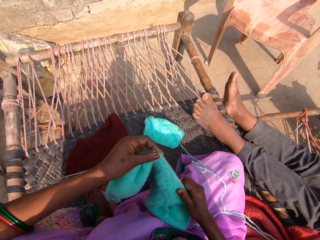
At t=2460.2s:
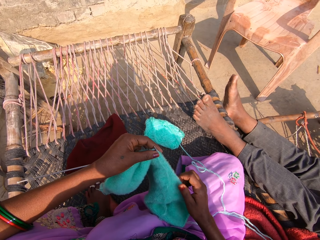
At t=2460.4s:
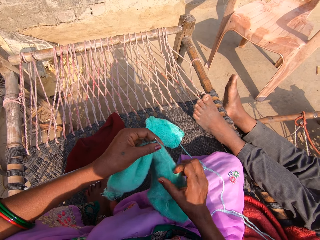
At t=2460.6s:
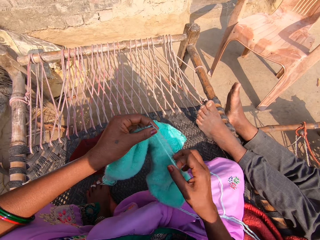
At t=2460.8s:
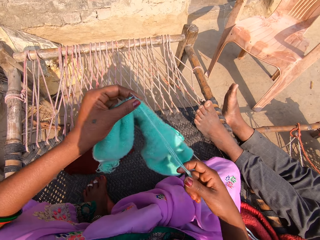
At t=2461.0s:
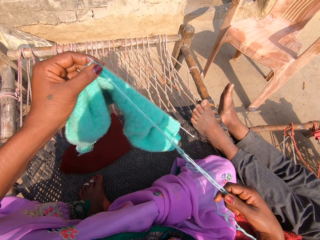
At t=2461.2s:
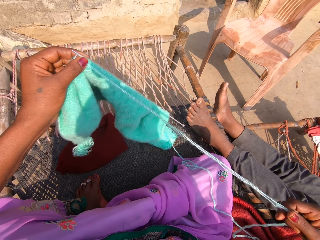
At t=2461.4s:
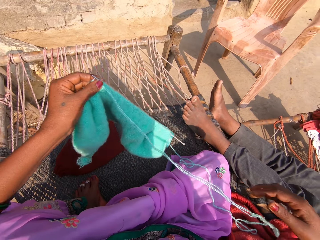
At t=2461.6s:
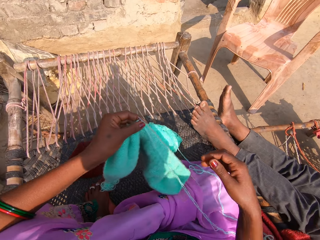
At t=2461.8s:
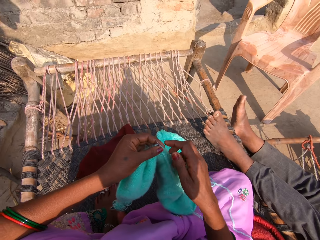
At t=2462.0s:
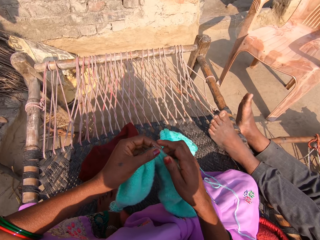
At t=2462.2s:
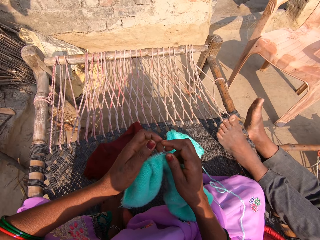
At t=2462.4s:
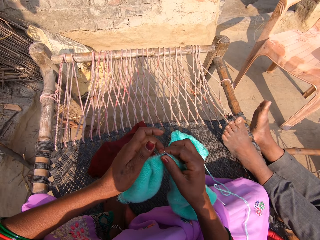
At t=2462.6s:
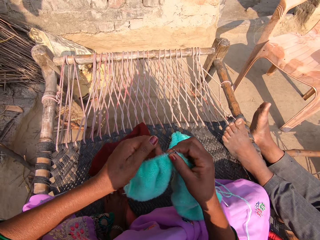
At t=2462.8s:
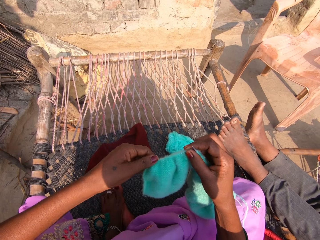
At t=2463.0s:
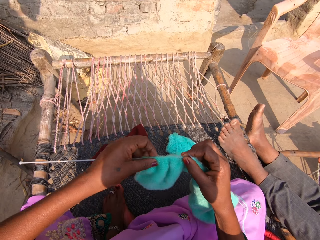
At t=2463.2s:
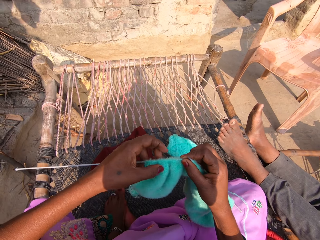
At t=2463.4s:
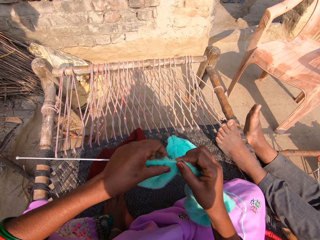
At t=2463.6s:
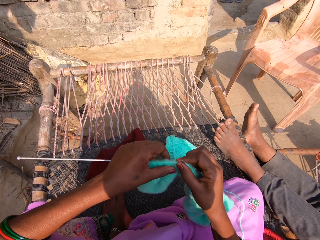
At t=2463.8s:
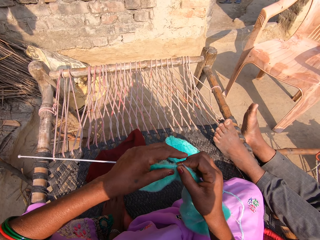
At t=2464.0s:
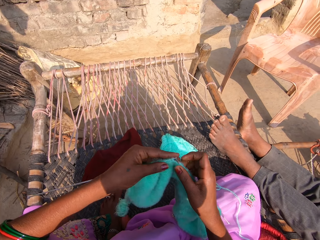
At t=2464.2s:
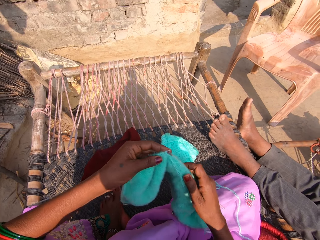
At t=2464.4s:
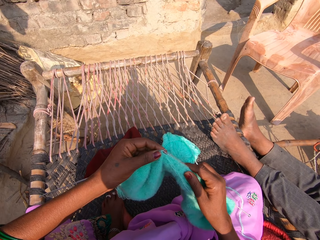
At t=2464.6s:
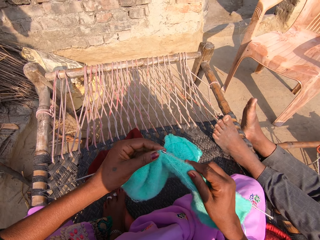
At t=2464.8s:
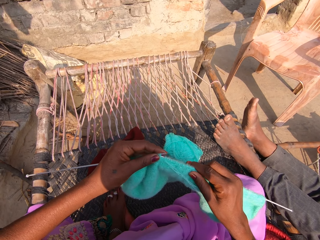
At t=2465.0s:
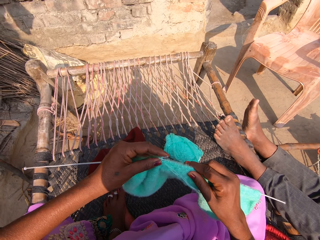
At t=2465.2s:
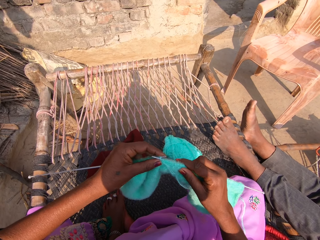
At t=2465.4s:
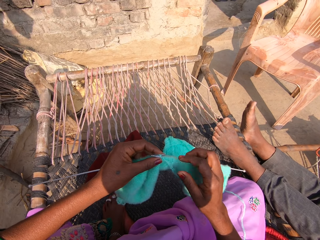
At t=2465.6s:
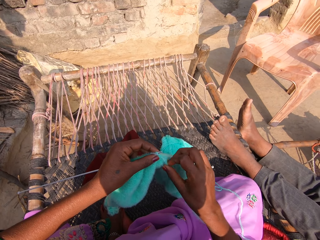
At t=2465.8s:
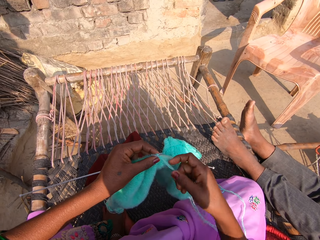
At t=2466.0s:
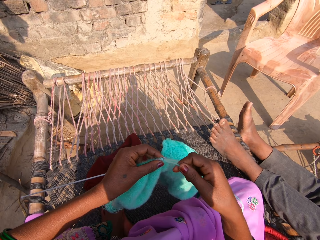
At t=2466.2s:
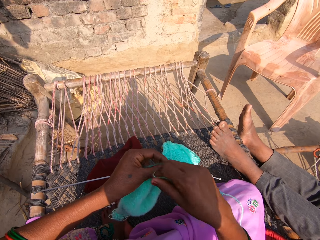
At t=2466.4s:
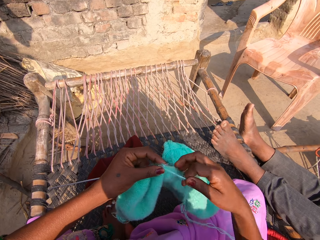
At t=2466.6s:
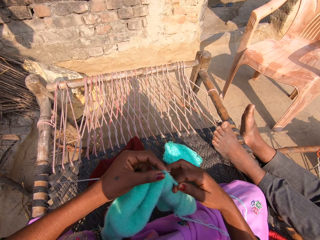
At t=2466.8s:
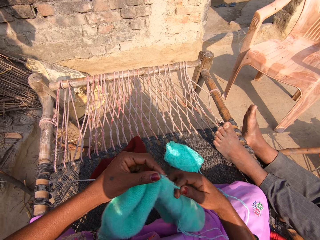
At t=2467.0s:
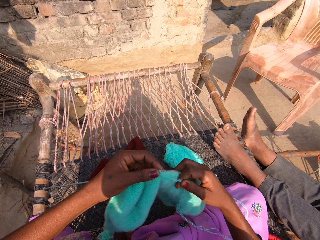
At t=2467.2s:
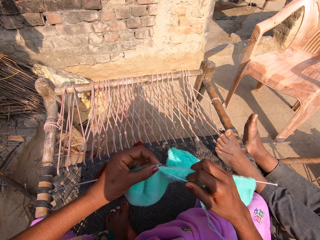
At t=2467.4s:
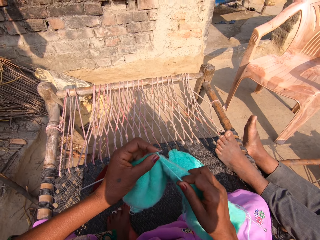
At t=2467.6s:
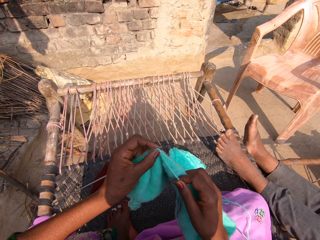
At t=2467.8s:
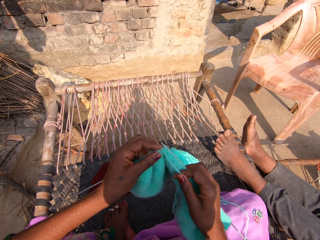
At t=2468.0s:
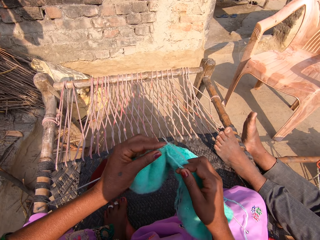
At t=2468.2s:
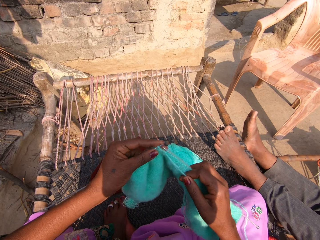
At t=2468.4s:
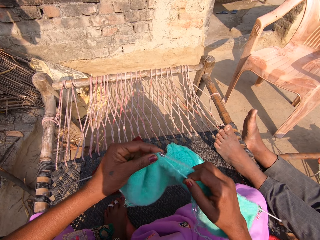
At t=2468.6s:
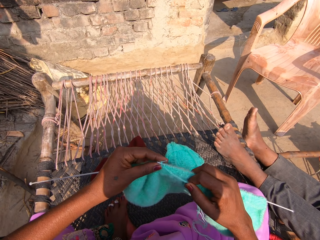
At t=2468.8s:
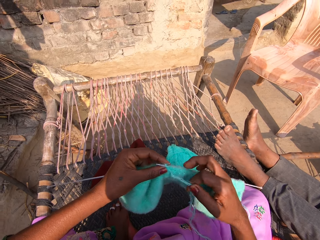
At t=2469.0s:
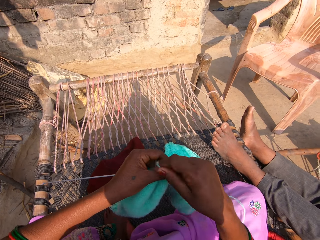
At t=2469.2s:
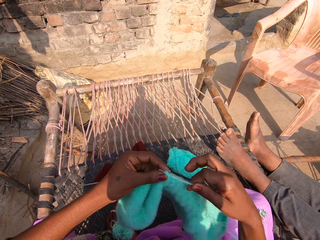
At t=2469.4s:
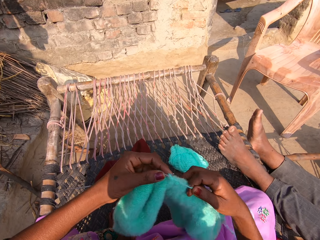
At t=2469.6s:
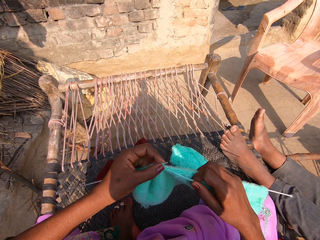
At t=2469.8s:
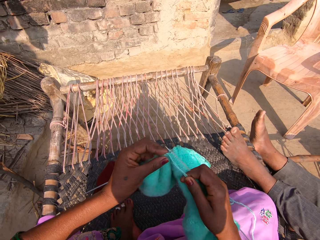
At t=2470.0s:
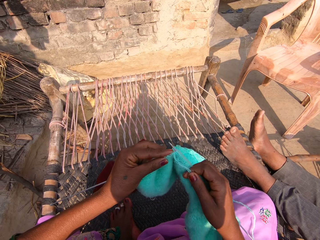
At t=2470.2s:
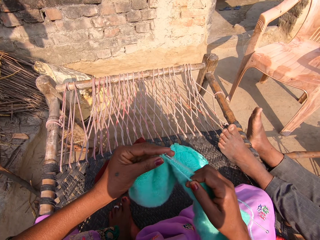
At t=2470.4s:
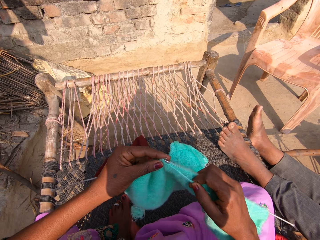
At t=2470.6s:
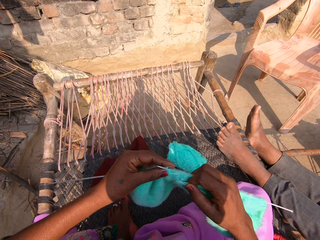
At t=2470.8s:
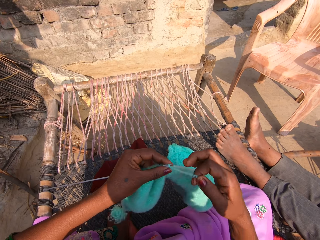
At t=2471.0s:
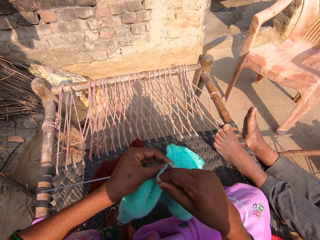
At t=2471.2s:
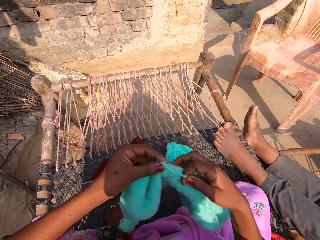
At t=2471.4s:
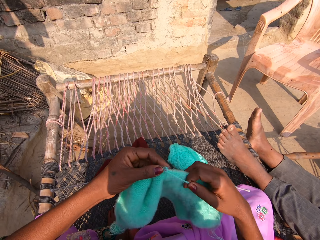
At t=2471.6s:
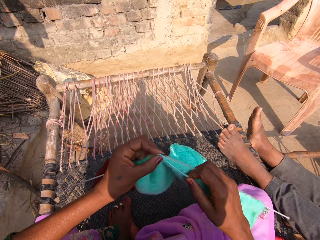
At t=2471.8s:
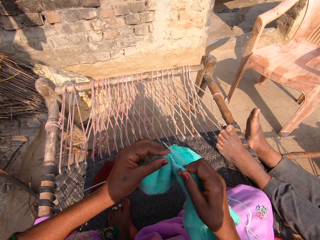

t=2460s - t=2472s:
The camera wearer adjusts the yarn with her right hand. She knits the knit stitch with the knitting pins and yarn.

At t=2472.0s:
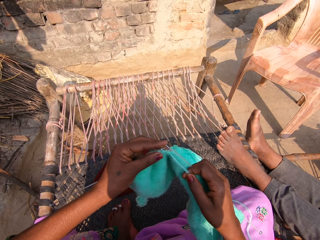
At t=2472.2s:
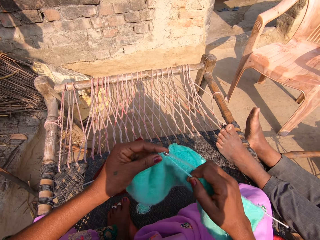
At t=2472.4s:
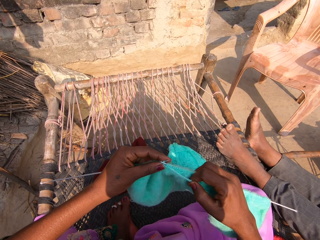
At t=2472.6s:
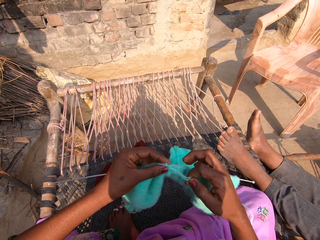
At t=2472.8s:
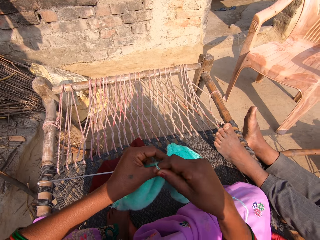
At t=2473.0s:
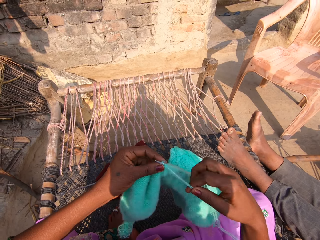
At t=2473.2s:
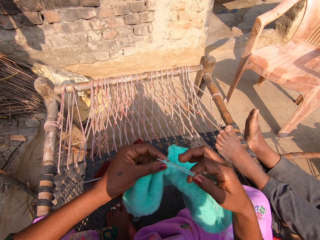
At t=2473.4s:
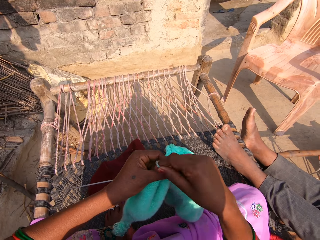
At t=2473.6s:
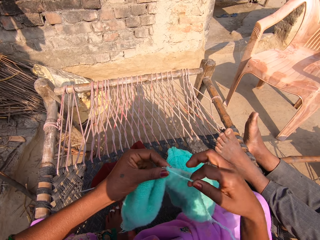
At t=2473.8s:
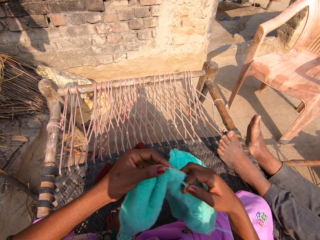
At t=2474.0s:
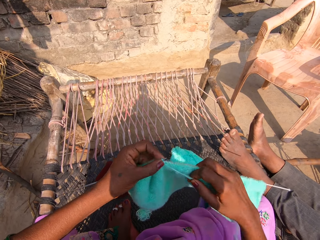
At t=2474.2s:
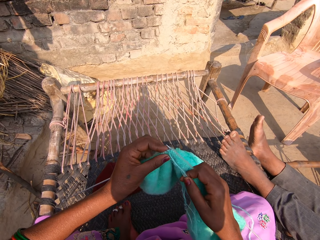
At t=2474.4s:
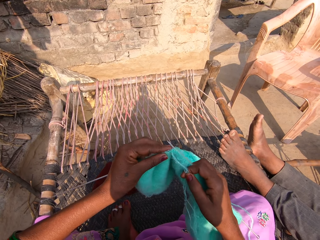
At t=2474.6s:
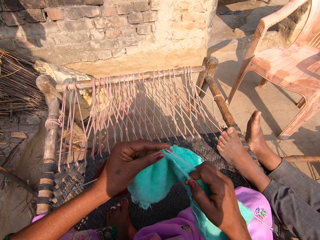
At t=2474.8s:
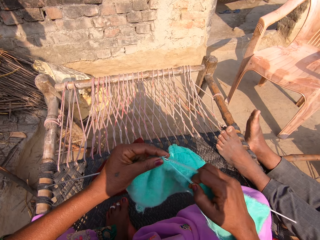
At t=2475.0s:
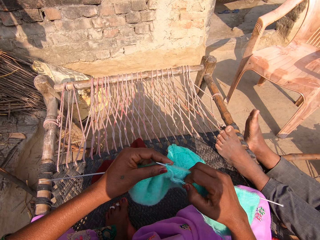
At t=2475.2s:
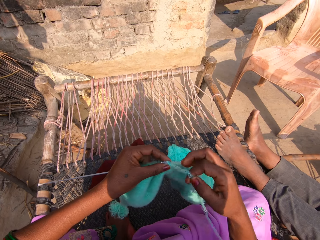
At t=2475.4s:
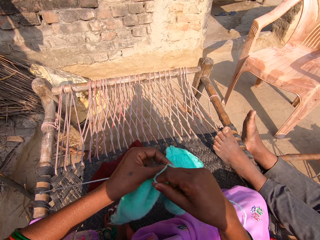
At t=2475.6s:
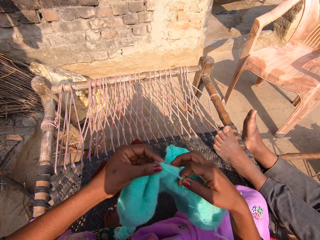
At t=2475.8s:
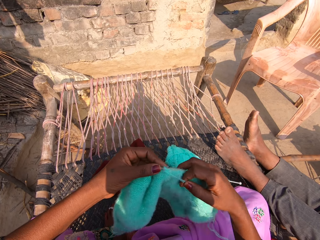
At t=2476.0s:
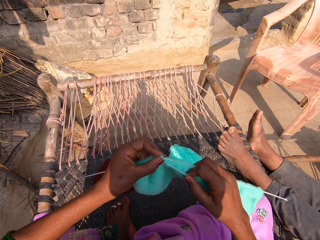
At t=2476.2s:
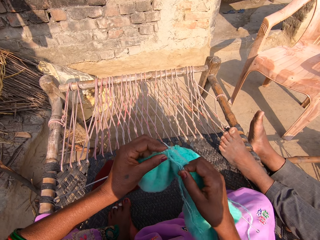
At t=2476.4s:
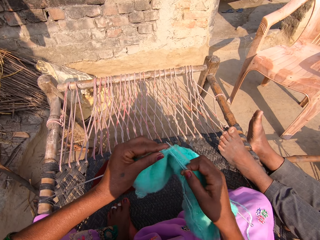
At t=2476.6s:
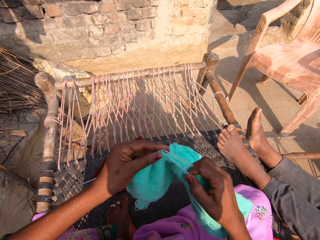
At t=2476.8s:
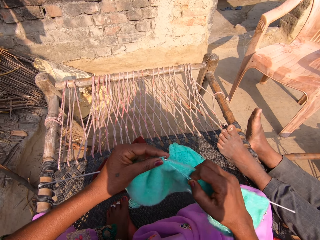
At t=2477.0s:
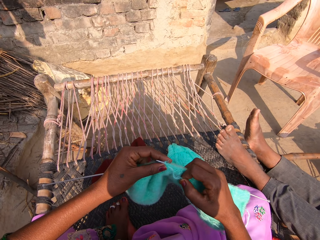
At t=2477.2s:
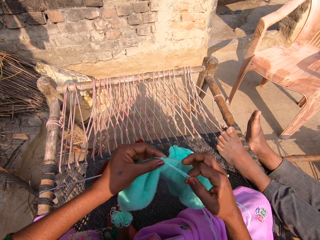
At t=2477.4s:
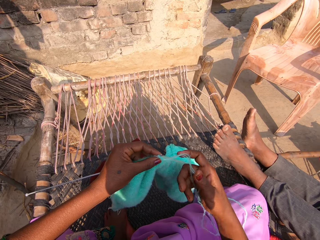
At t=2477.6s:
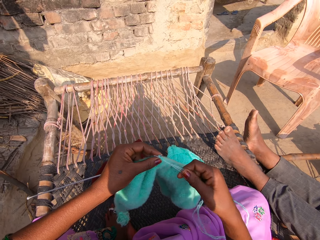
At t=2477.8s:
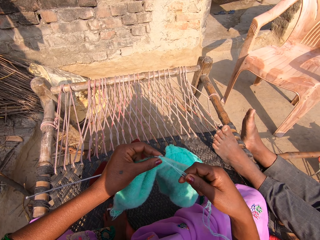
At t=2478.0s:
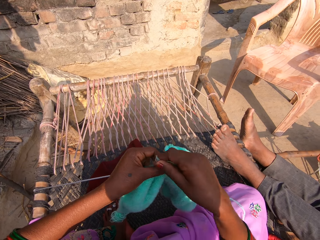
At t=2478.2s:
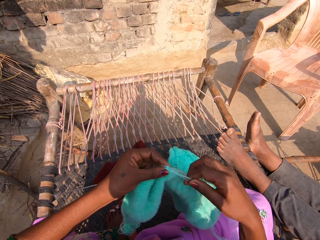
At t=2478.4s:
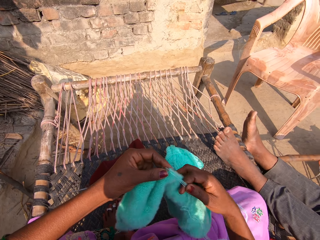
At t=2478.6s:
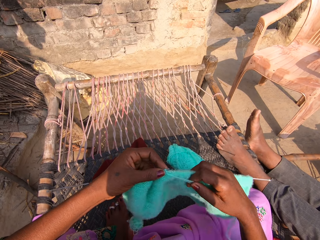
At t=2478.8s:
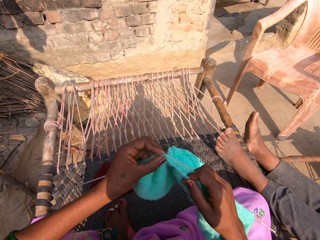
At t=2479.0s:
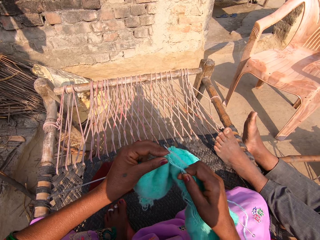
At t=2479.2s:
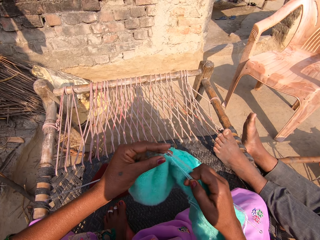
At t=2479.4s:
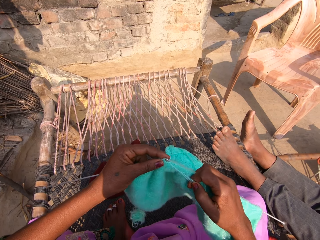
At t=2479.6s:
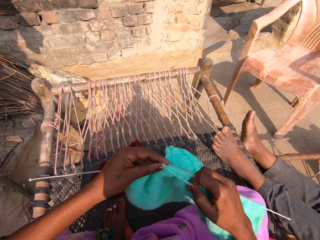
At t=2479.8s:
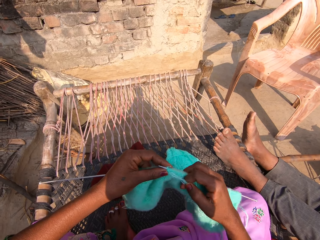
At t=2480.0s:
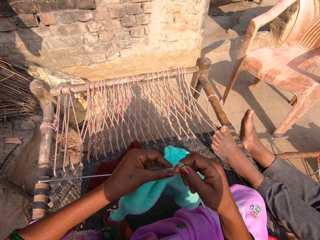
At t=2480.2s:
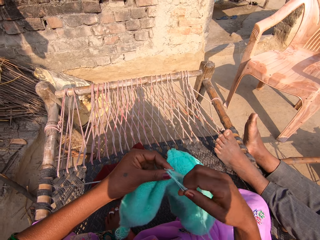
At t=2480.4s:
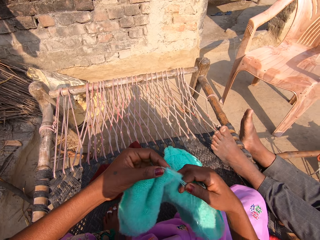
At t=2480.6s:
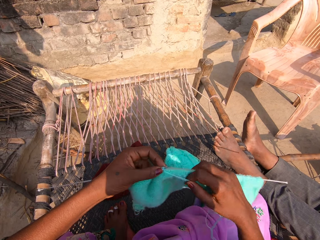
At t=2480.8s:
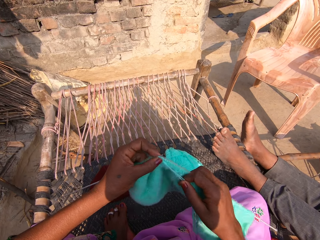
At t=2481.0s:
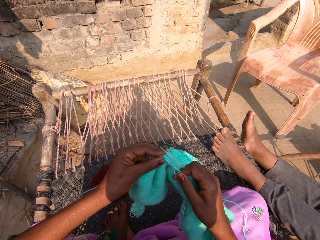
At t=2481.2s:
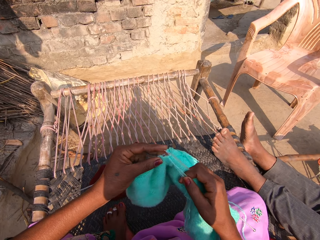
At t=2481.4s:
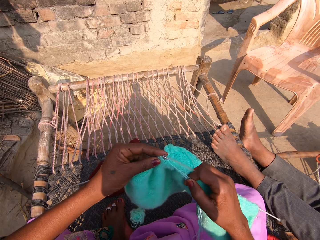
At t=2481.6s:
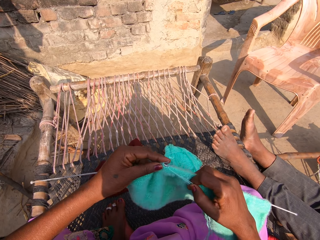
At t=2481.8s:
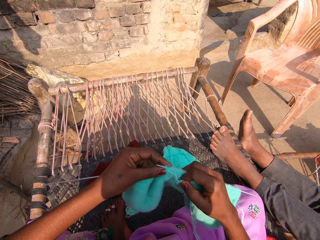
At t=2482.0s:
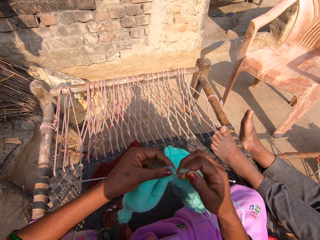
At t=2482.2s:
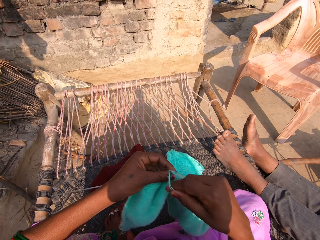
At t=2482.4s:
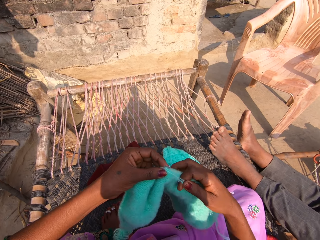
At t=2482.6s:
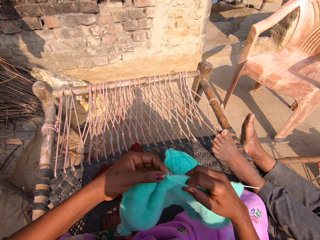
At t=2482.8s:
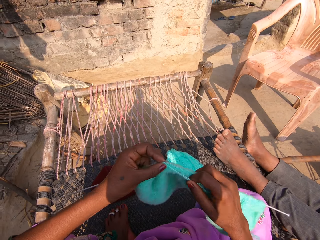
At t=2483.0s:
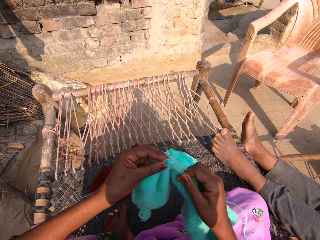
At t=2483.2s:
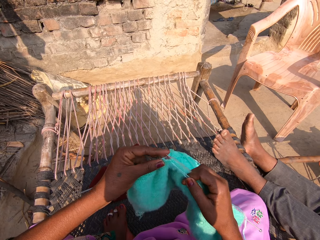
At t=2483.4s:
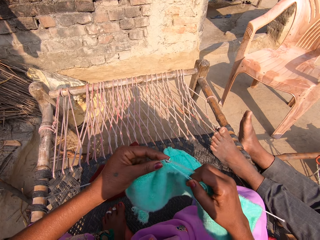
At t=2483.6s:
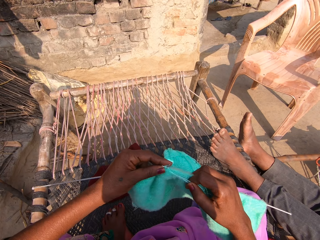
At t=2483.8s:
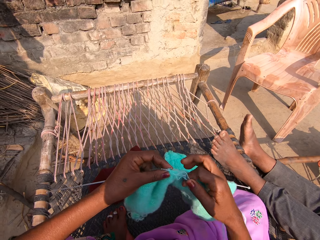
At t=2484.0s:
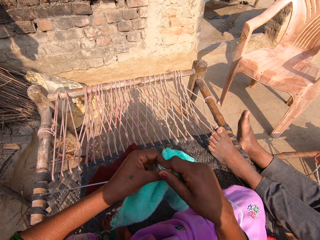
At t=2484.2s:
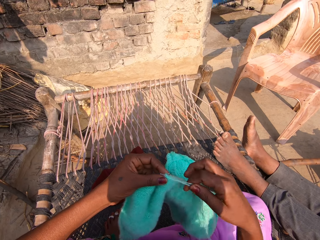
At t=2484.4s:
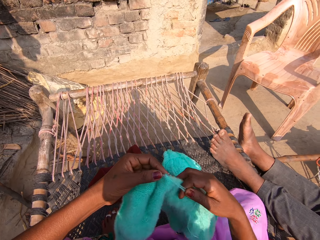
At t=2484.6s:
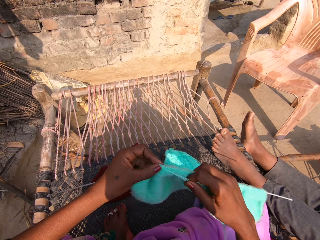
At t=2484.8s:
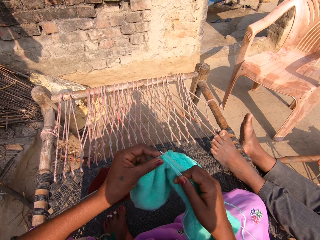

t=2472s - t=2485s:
The camera wearer rolls over the wool.
